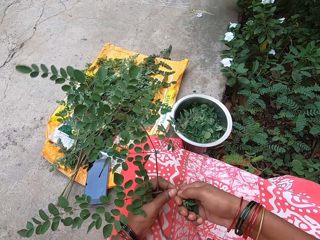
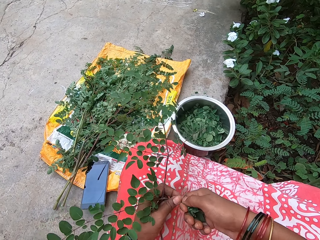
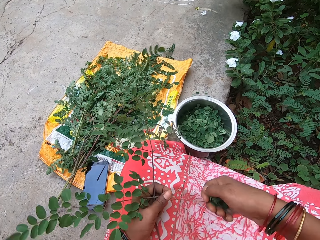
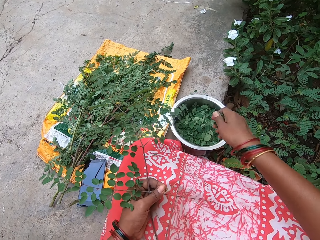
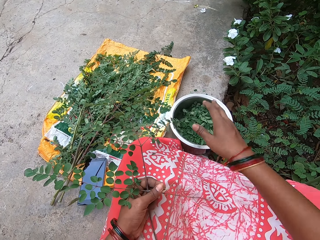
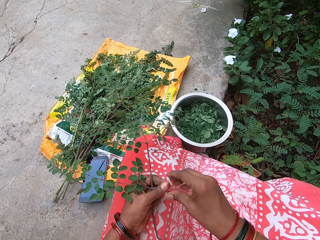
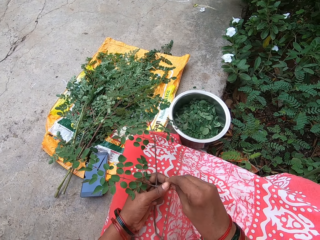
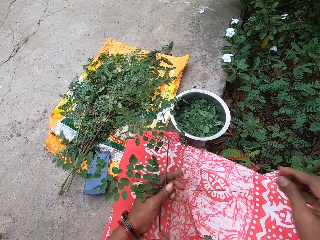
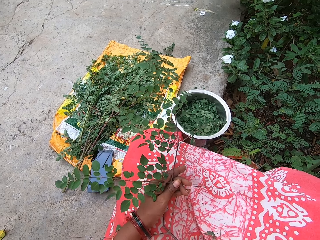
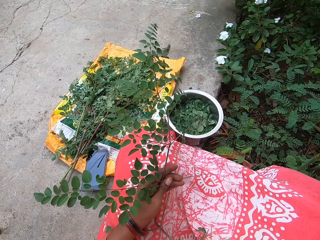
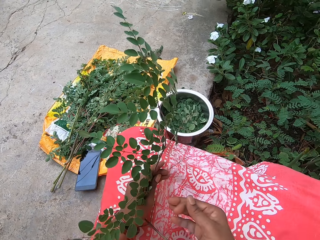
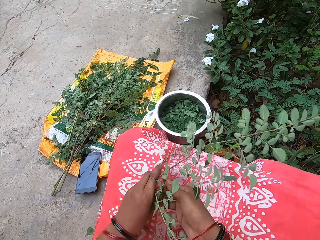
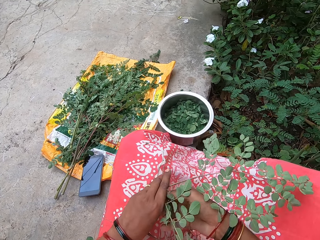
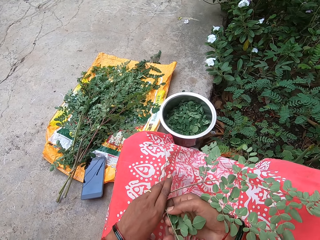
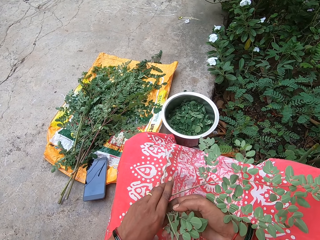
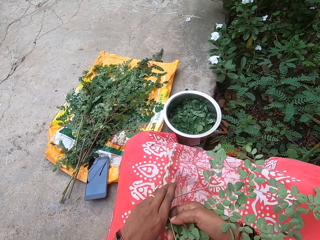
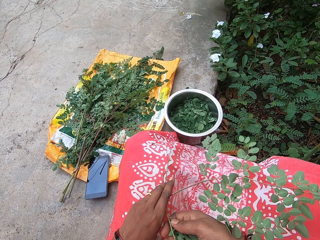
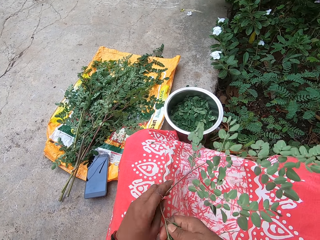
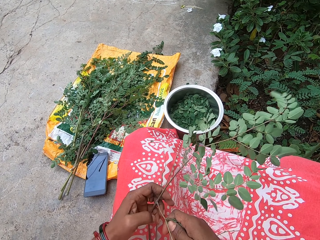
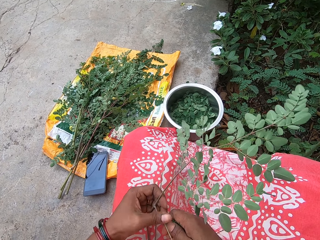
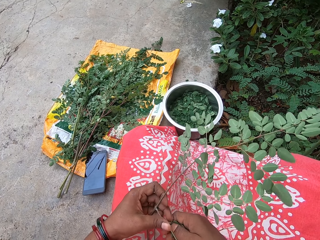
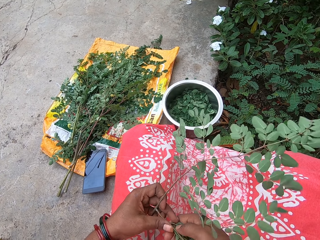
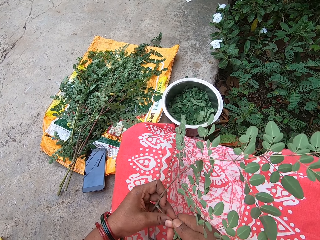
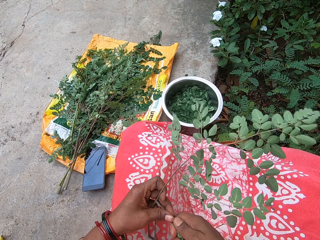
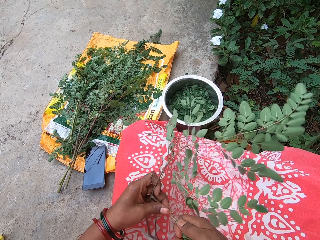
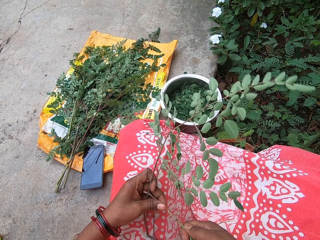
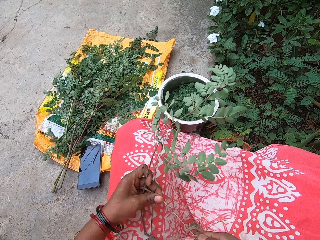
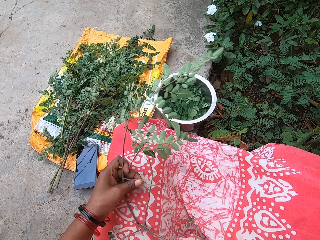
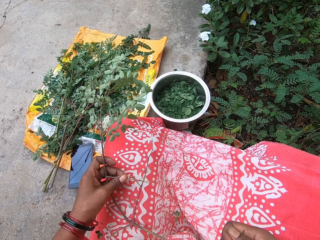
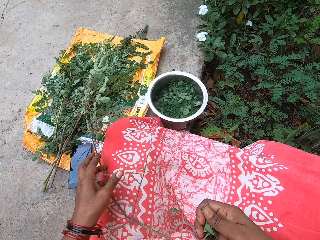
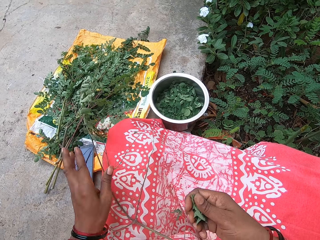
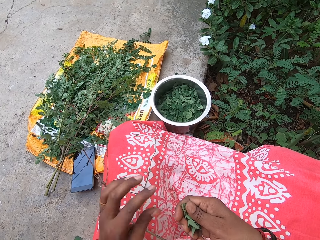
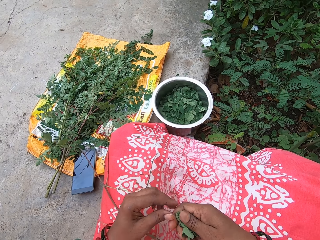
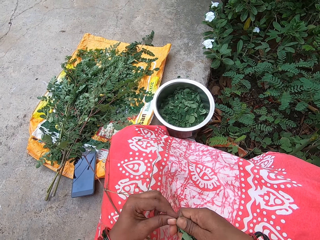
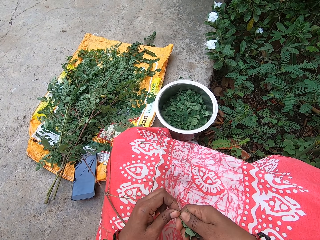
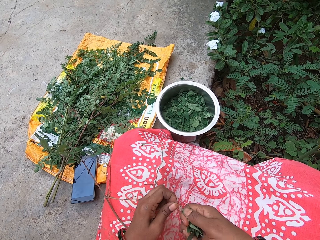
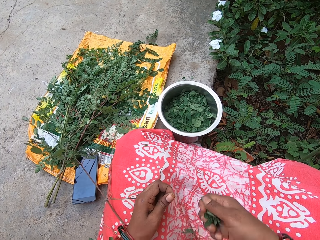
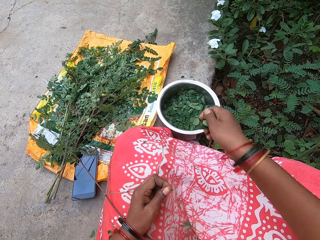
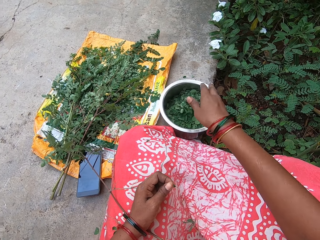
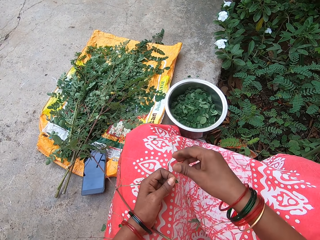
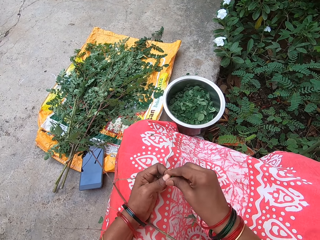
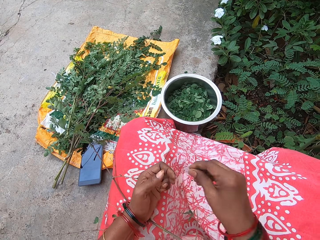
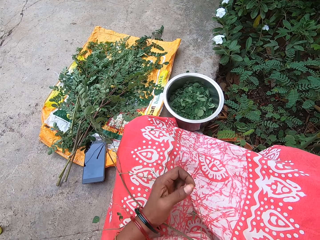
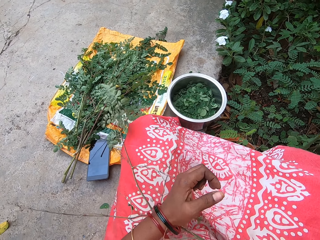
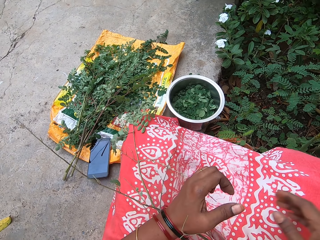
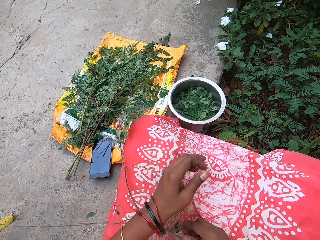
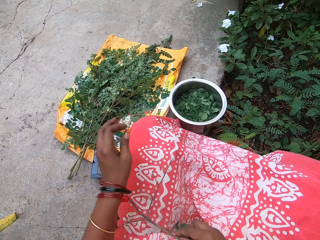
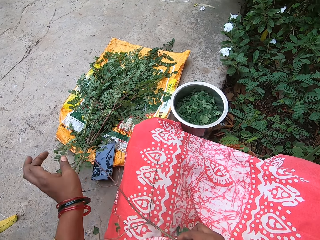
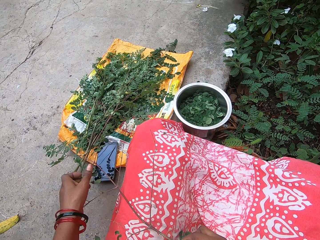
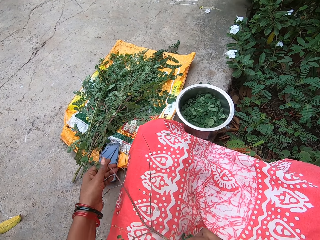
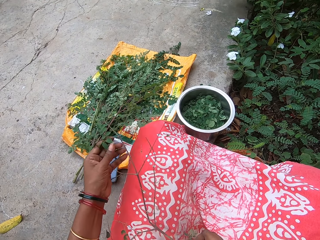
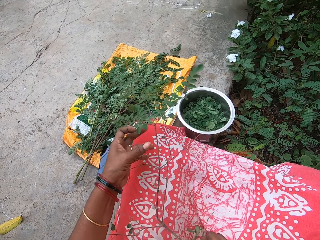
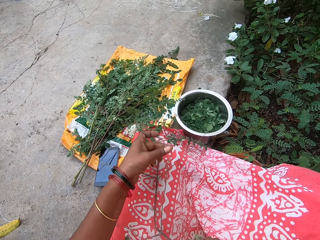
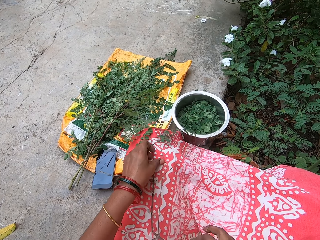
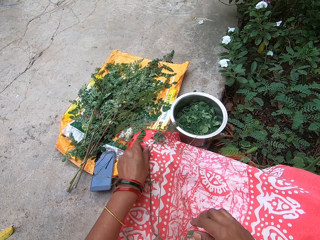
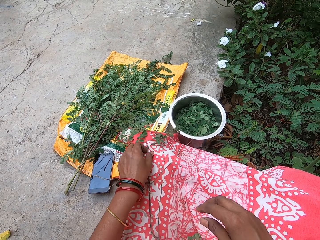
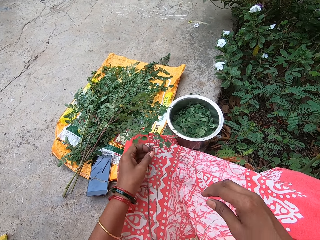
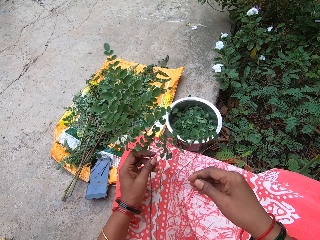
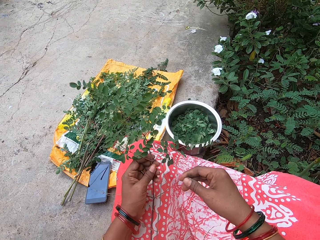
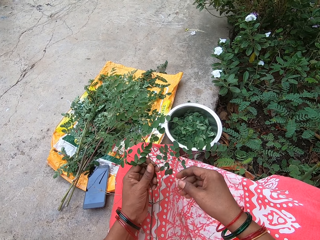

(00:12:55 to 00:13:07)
The camera wearer cuts the leaves. She drops the leaves in the plate on the floor with her right hand. She passes a leaf stalk from her left hand to her right hand. She drops the leaf stalk on the floor with her right hand. She plucks leaves from the leaf stalk with her right hand. She drops the leaf stalk on the floor with her left hand. She holds the leaves in her right hand with both hands. She plucks leaves from the leaf stalk with her right hand. She cuts the leaves. She drops the leaves in the plate on the floor with her right hand. She passes the leaf stalk from her left hand to her right hand. She drops the leaf stalk on the floor with her right hand. She picks the leaf stalk from her leg with her right hand. She holds the leaf stalk with both hands.

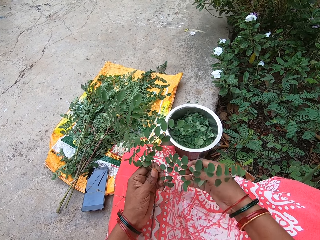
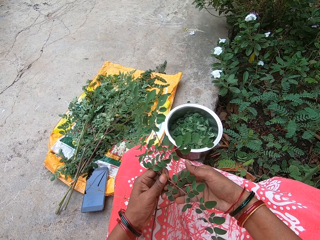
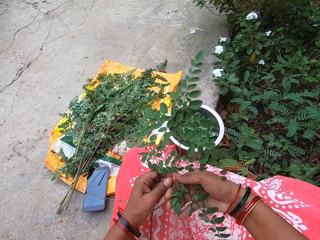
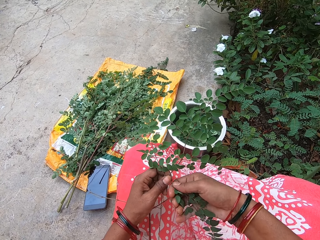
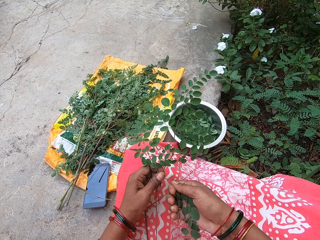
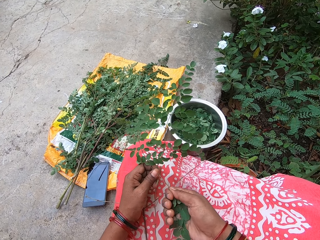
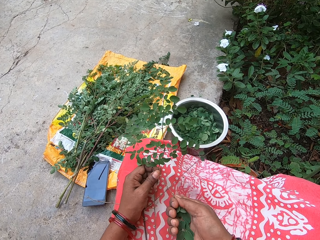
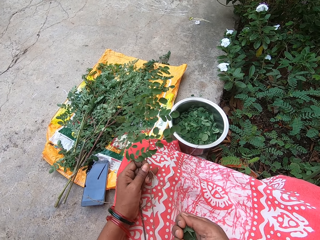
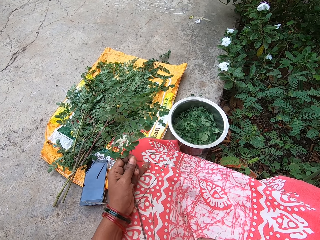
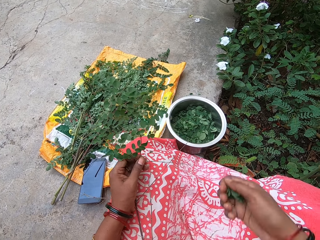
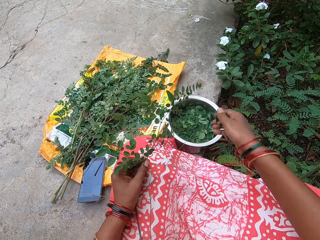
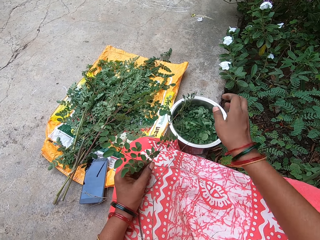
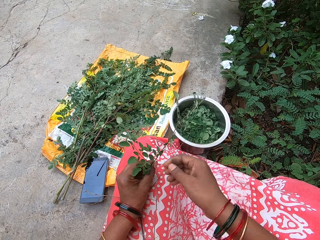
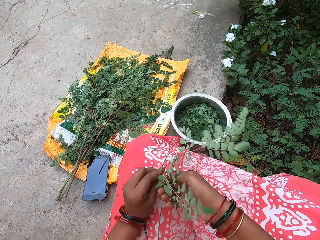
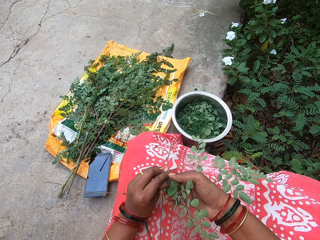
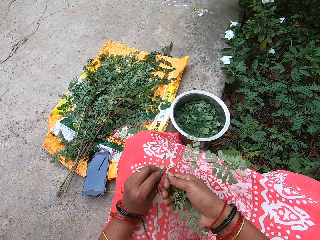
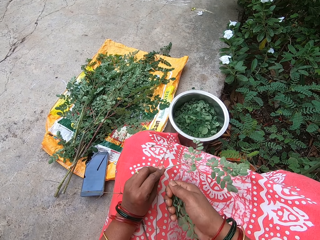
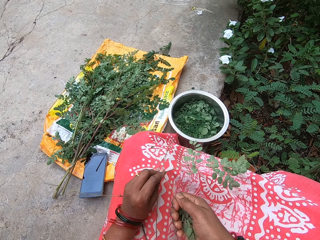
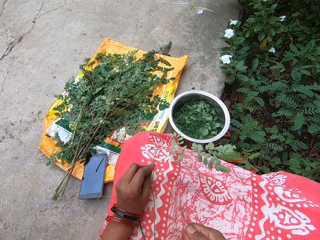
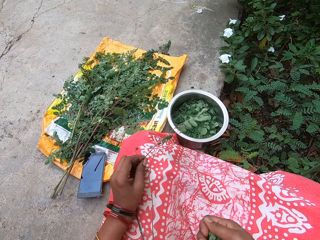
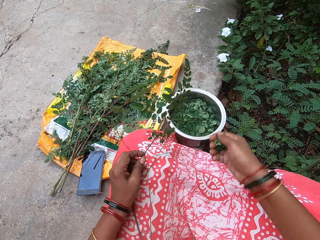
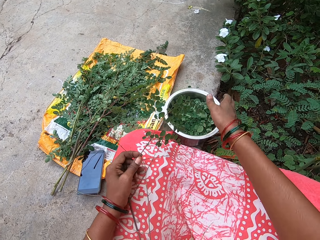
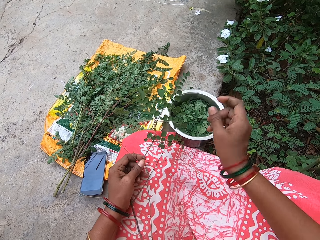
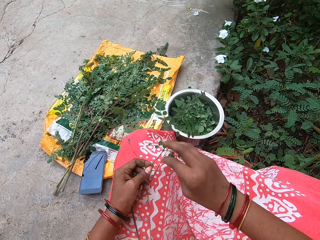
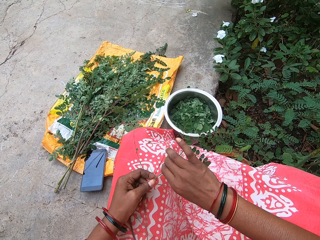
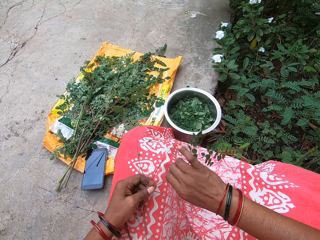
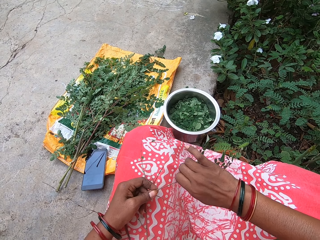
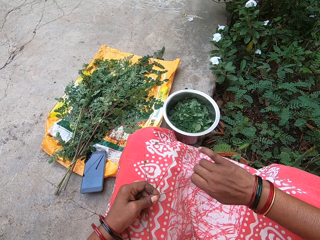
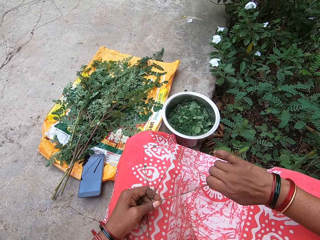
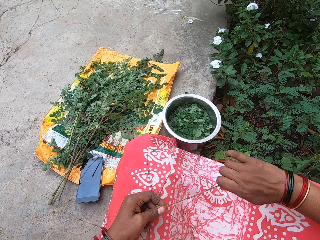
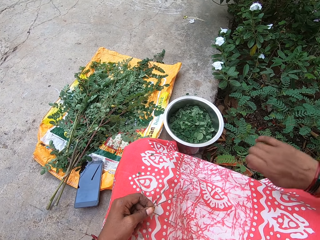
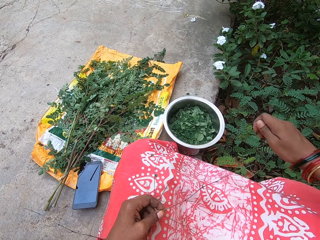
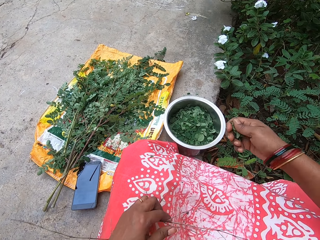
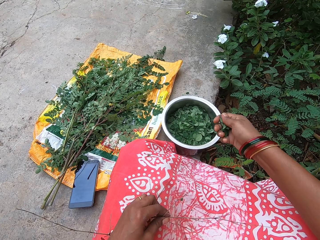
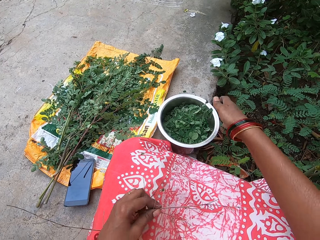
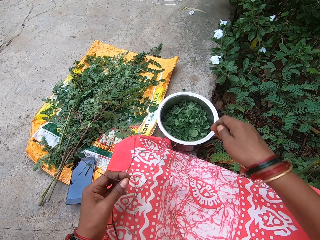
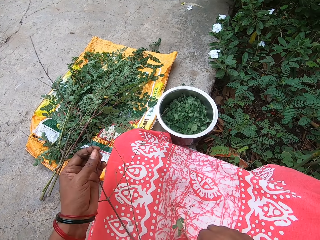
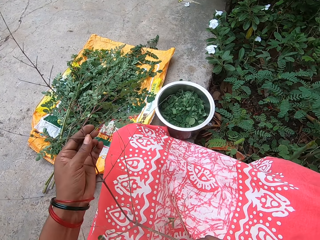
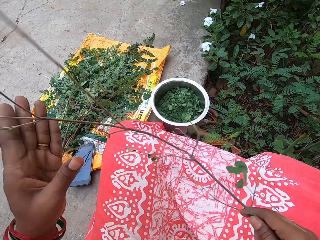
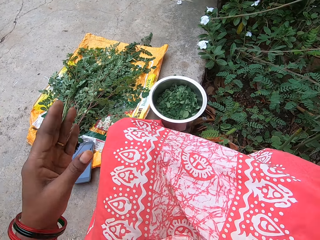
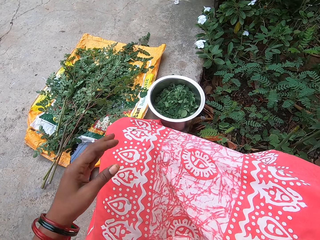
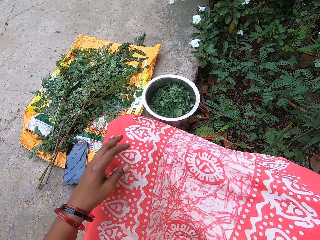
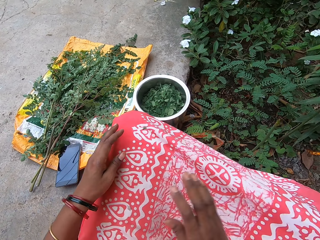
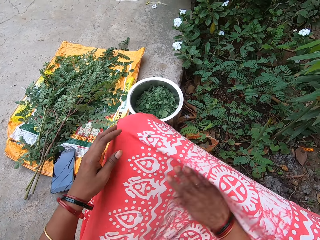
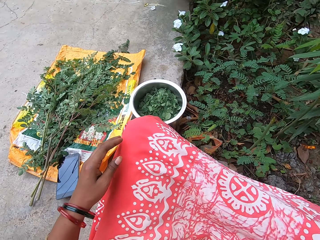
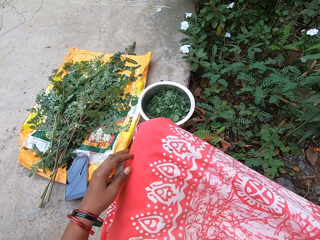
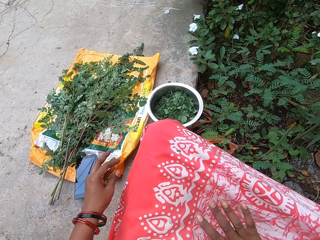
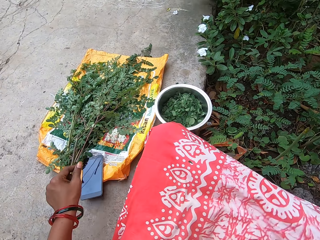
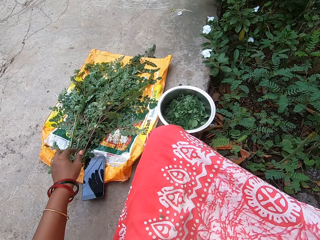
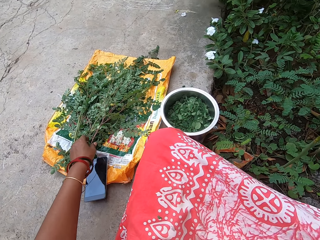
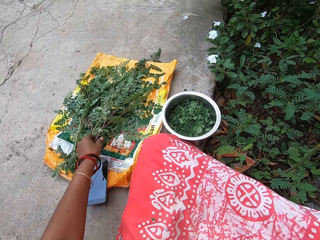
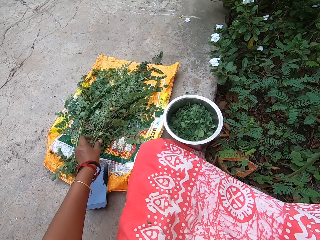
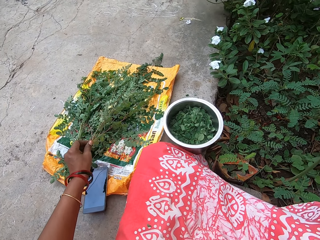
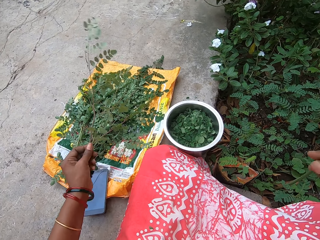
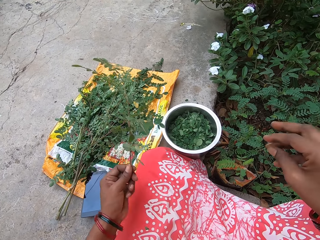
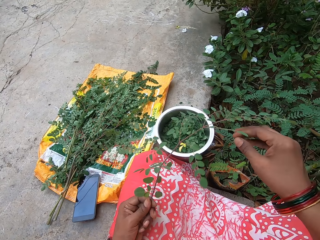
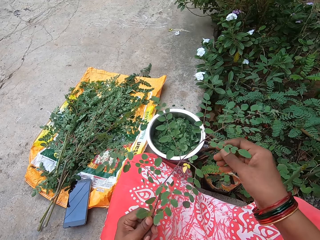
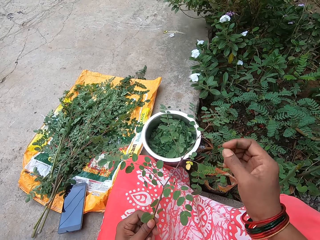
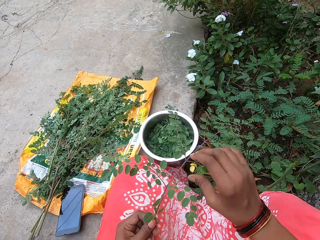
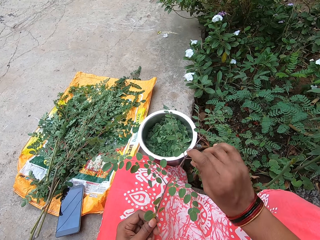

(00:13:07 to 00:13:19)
The camera wearer plucks leaves from the leaf stalk with her right hand. She drops the leaves in the plate on the floor with her right hand. She plucks leaves from the leaf stalk with her right hand. She drops the leaves in the plate on the floor with her right hand. She plucks leaves from the leaf stalk with her right hand. She drops the leaves in the plate on the floor with her right hand. She passes the leaf stalk from her left hand to her right hand. She holds the stalk with the other hand. She drops the leaf stalk on the floor with her right hand. She dusts her cloth with her right hand. She picks a leaf stalk from the sack on the floor with her left hand.
